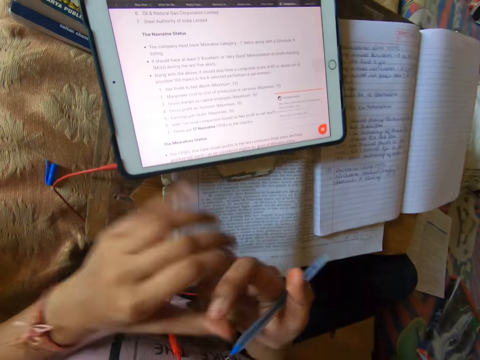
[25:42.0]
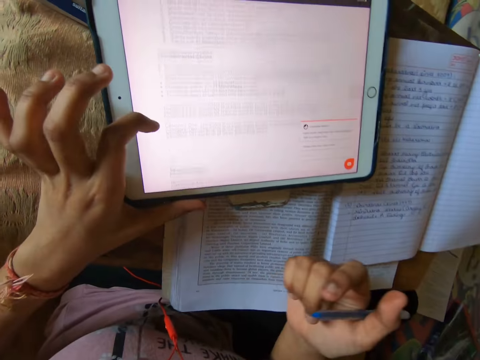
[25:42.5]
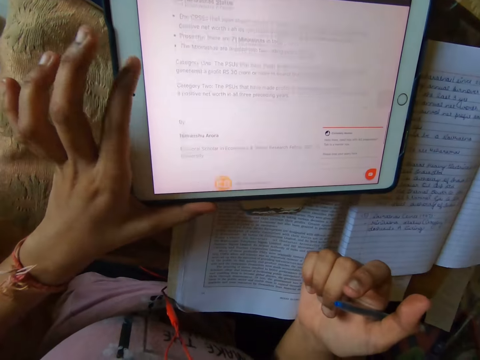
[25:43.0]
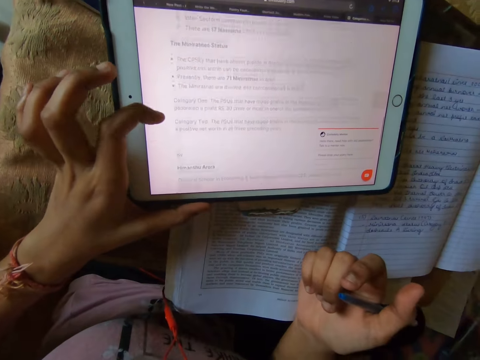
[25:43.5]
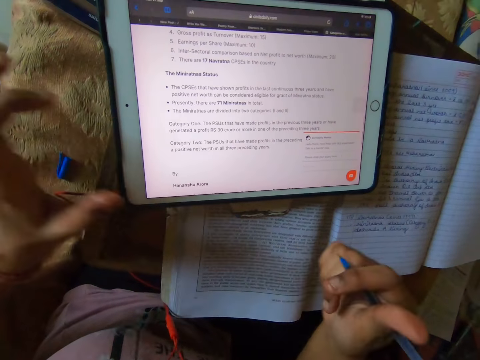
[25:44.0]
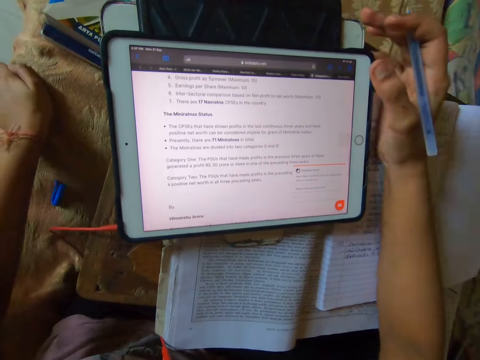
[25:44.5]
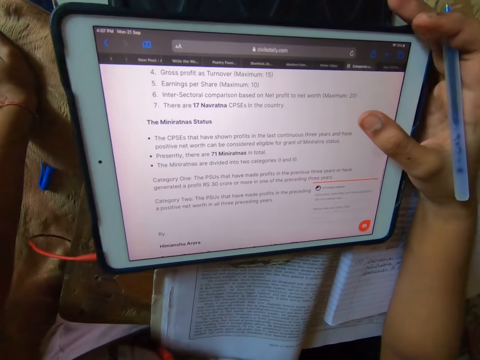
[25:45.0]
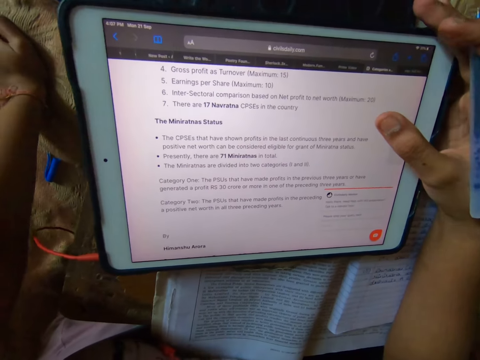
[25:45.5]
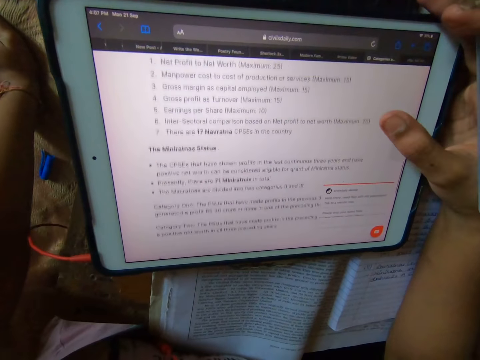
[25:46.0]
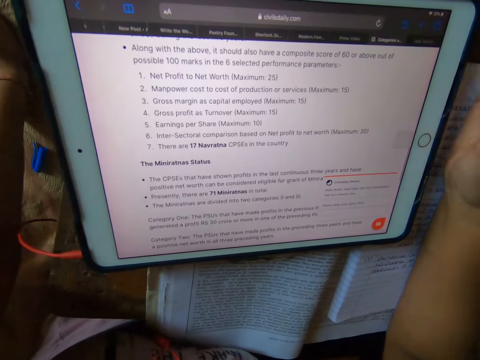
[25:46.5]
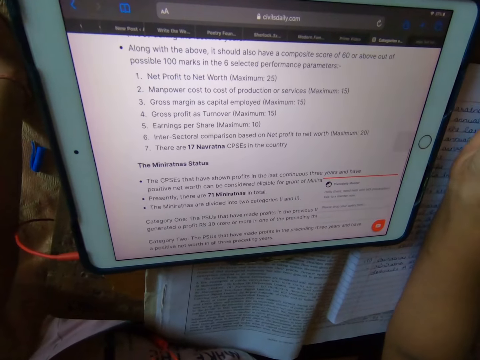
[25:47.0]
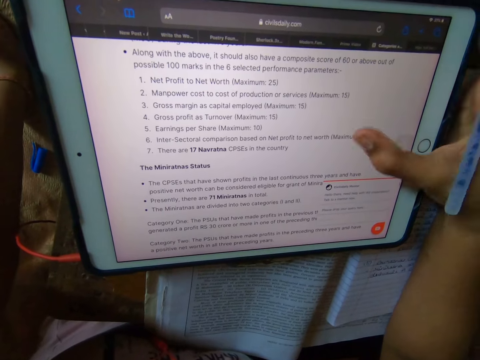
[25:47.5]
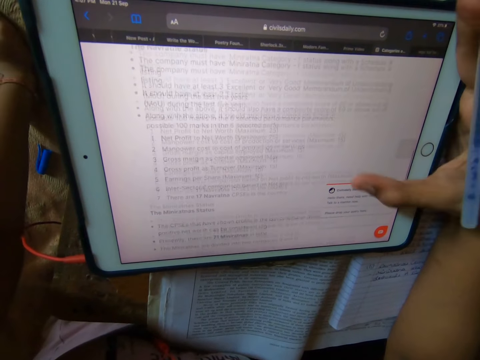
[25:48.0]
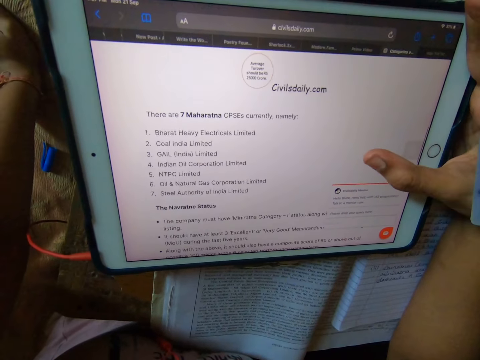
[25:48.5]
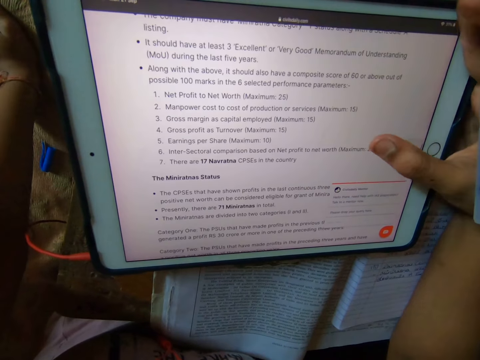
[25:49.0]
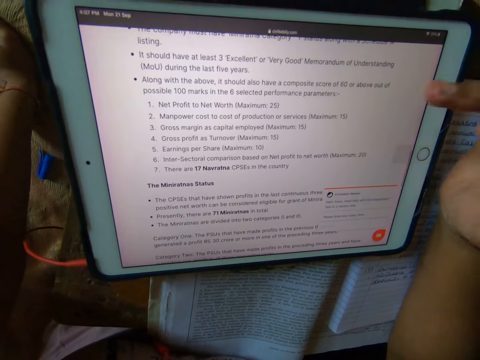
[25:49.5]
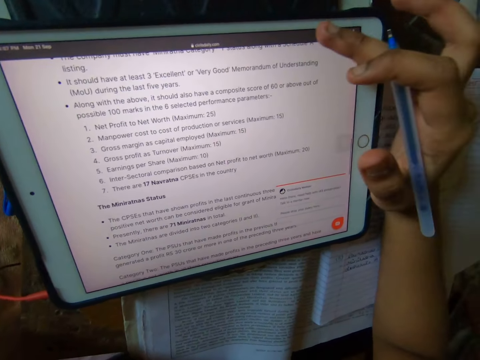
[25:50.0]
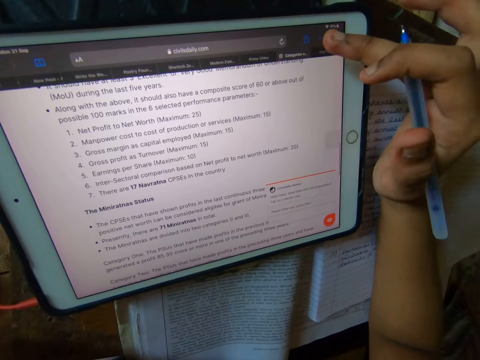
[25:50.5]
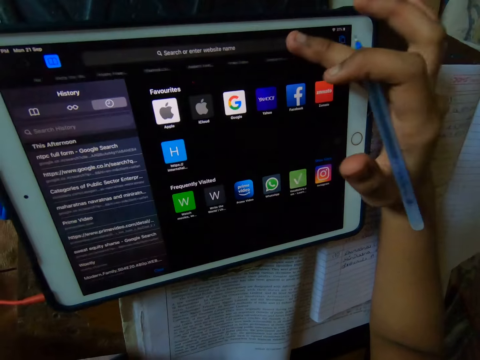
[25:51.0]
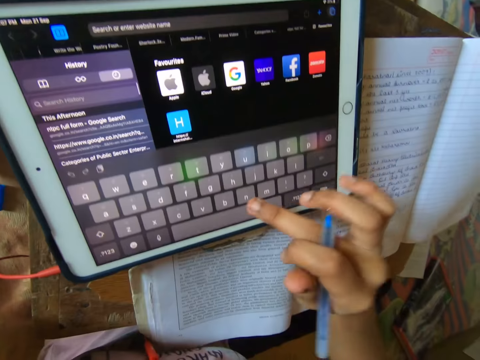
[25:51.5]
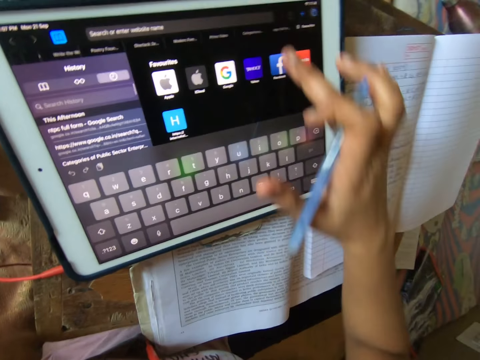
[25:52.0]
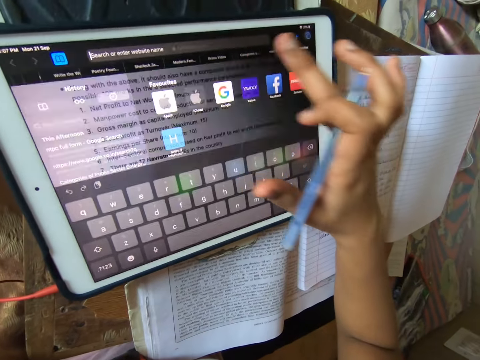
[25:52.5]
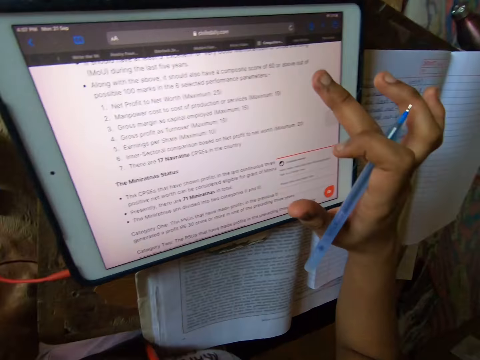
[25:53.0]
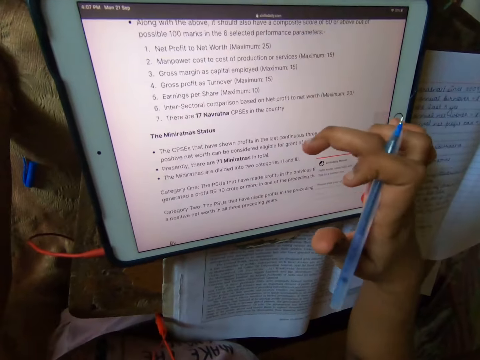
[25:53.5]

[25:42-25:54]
The camera wearer operates the tab. They scroll the tablet. They read the notes in the tablet. They scroll the laptop.

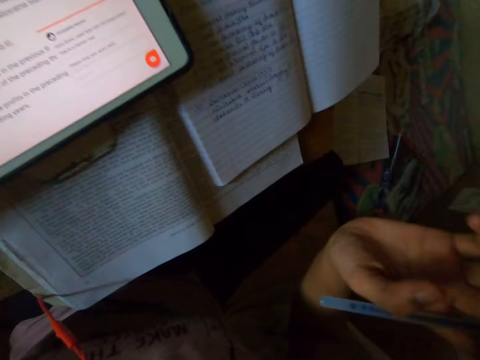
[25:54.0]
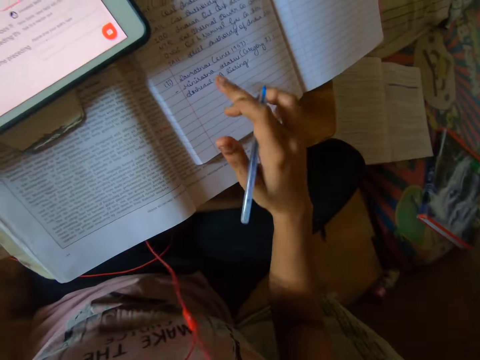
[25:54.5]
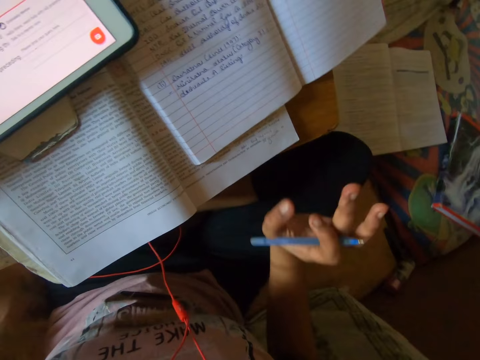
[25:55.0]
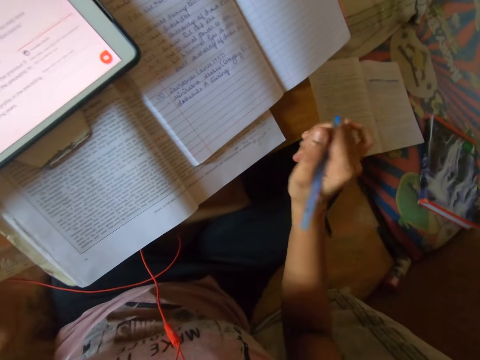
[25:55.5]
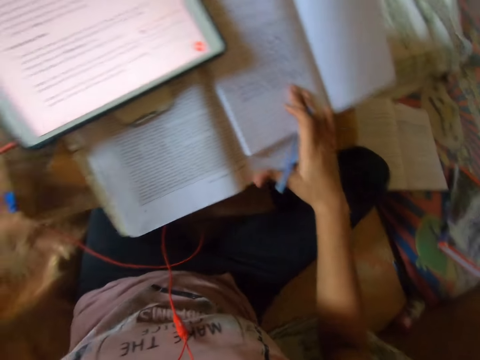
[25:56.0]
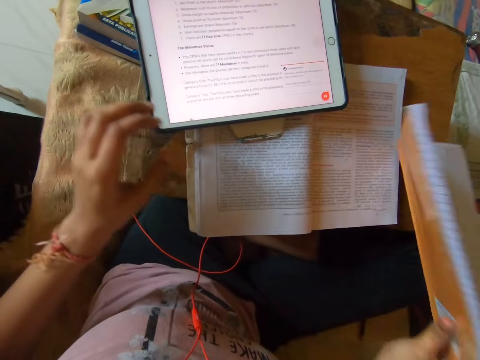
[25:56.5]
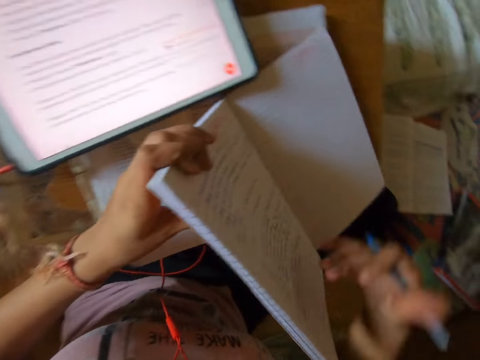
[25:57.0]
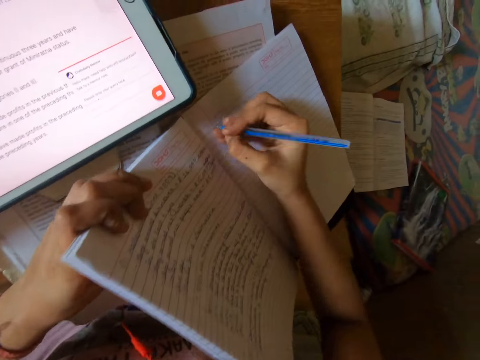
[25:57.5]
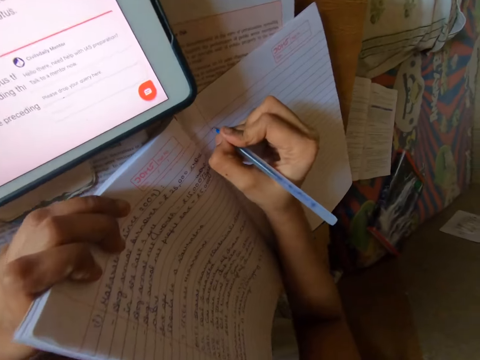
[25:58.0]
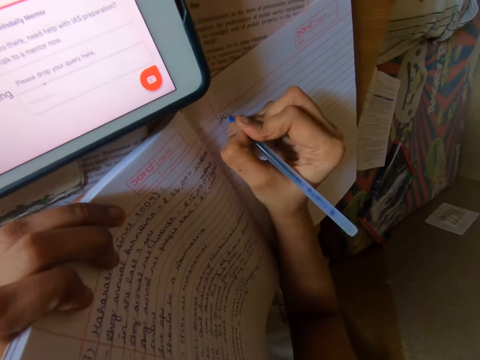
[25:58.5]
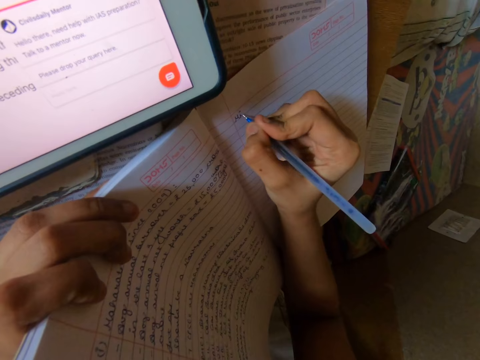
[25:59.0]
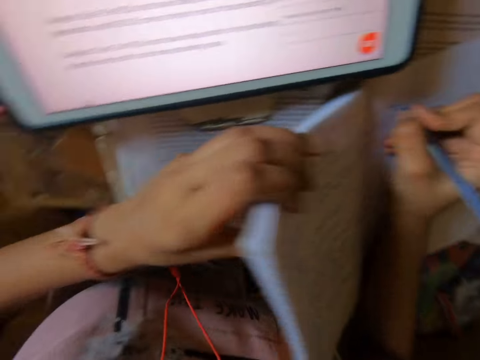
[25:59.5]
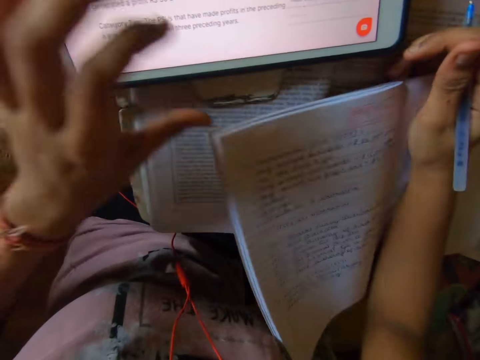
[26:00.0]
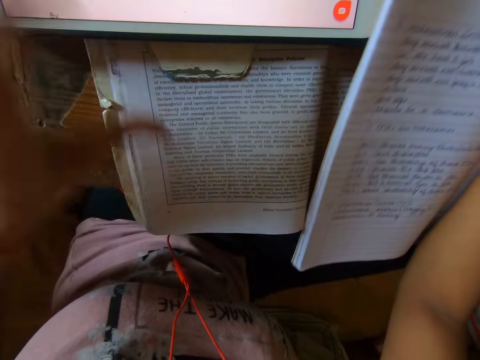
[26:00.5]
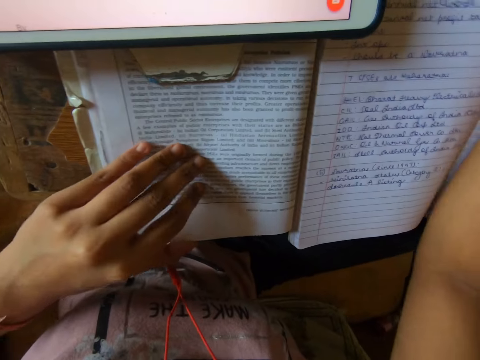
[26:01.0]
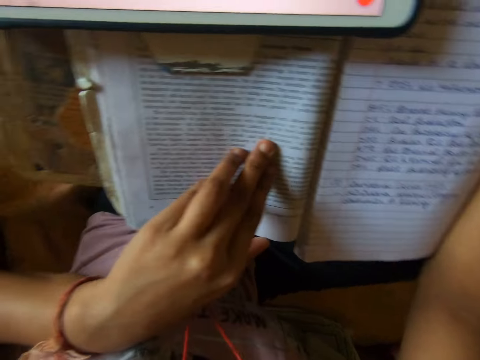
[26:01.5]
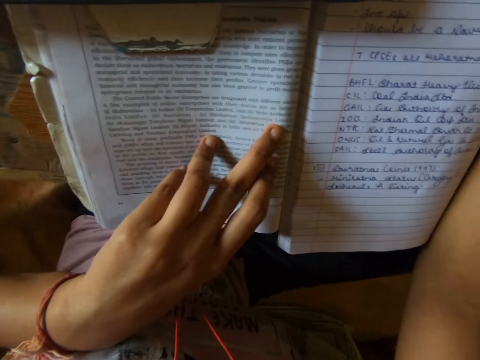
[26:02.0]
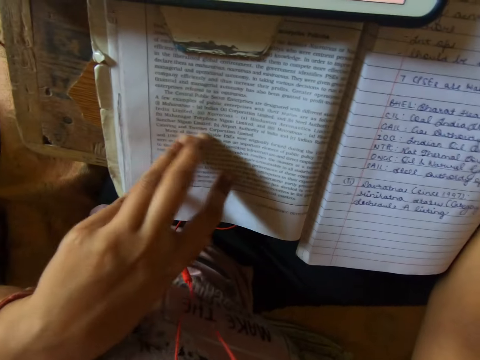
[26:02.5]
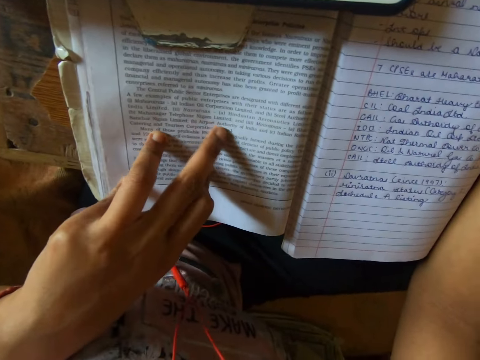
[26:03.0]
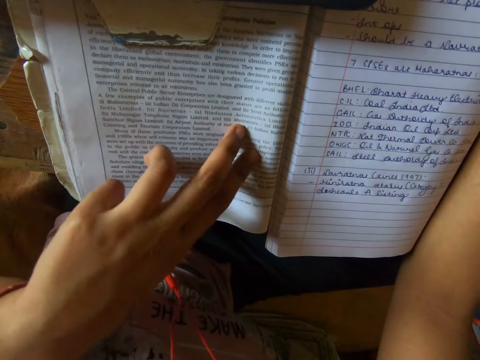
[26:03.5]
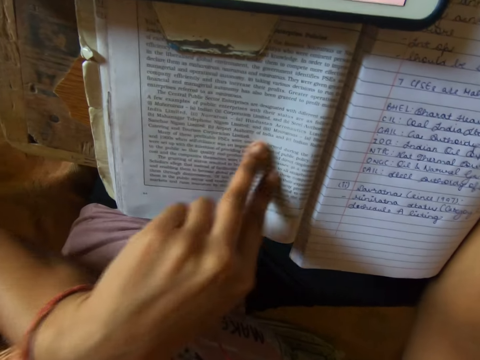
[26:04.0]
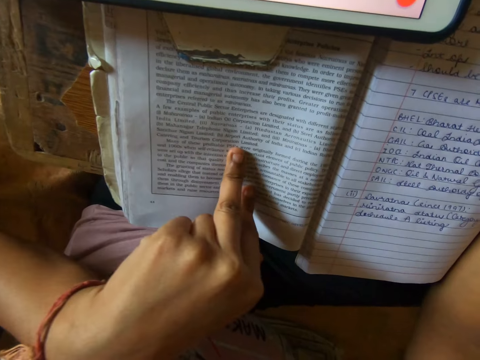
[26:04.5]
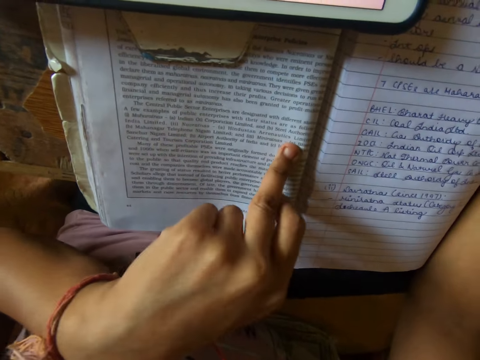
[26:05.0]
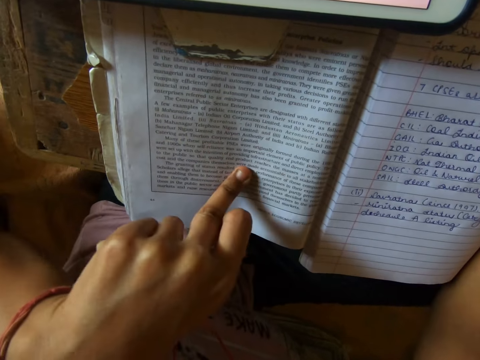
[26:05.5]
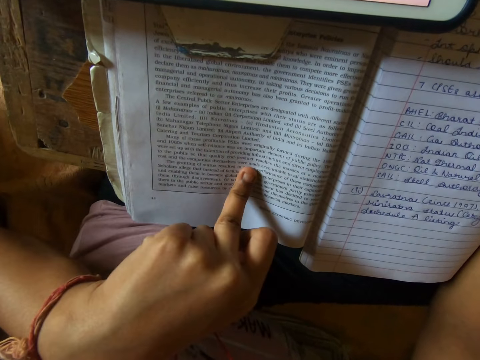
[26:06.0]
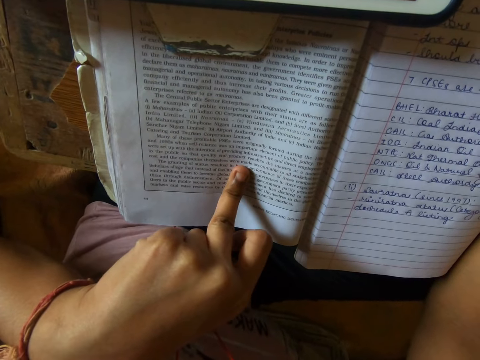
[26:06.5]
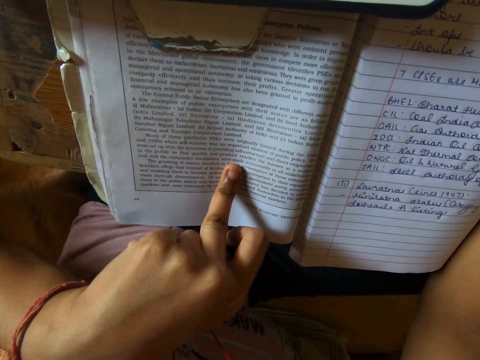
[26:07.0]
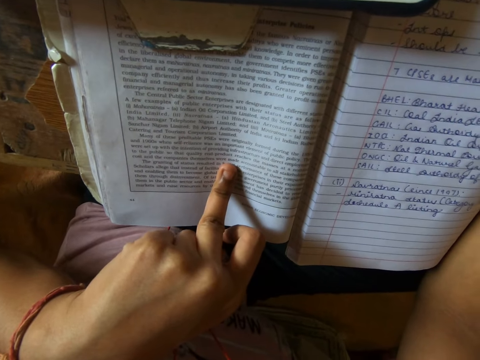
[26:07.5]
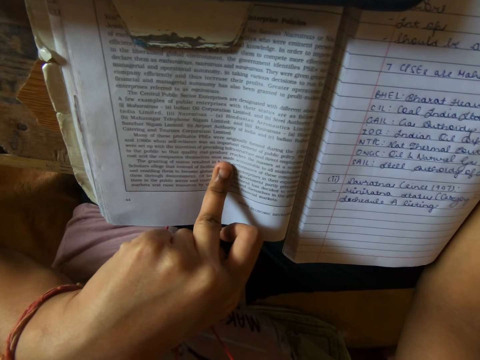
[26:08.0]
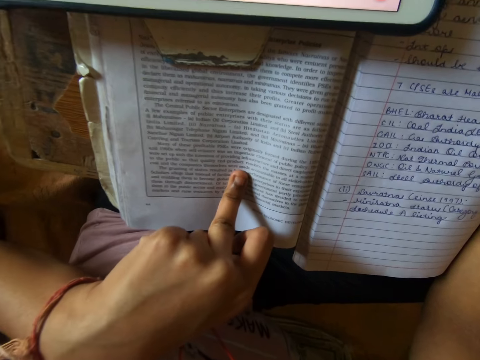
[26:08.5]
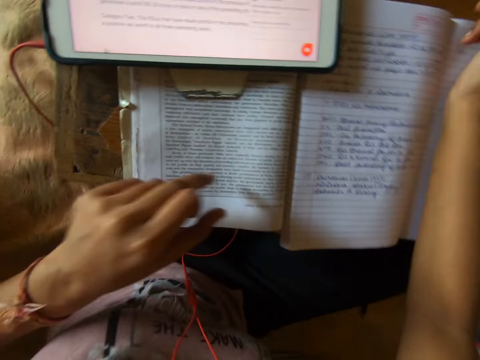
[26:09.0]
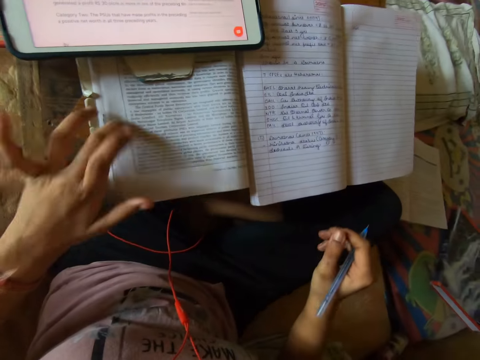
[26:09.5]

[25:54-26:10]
The camera wearer moves the book on the table. They hold the book. They write the notes on the book with the pen. They move the tab or book. They study from the textbook.
